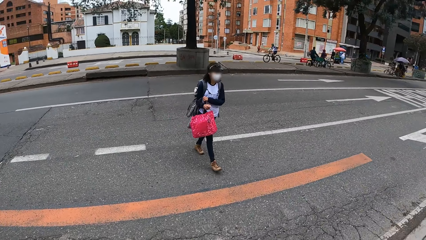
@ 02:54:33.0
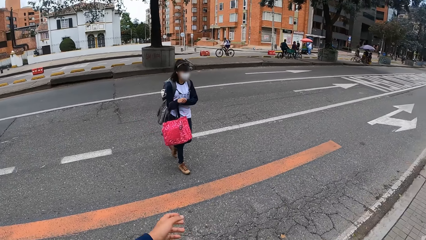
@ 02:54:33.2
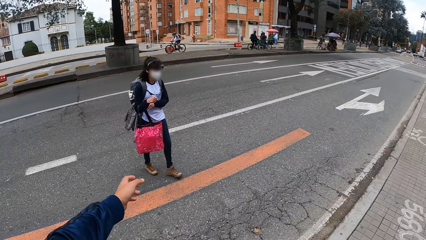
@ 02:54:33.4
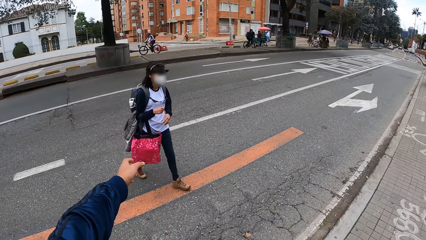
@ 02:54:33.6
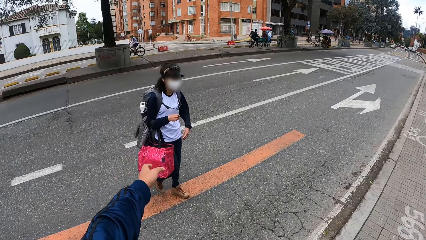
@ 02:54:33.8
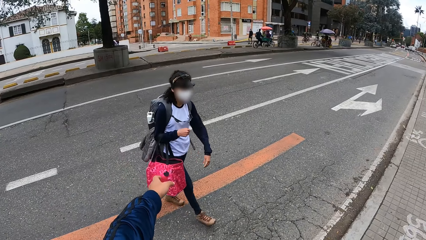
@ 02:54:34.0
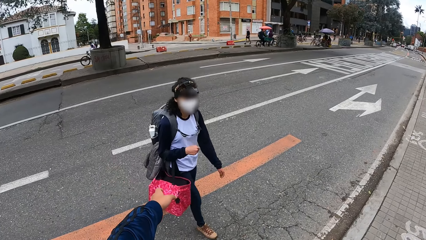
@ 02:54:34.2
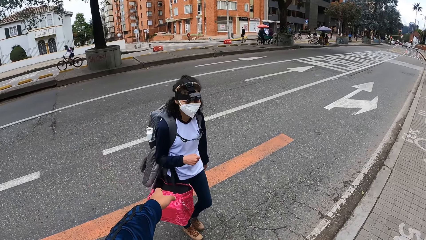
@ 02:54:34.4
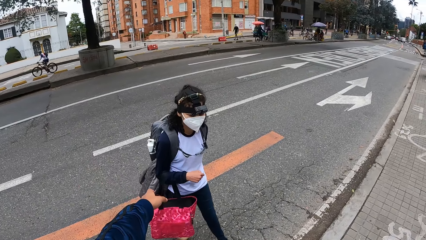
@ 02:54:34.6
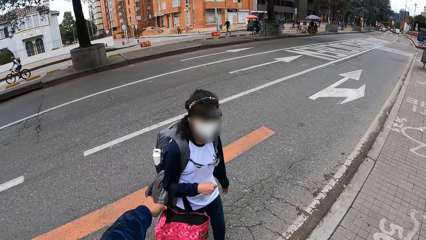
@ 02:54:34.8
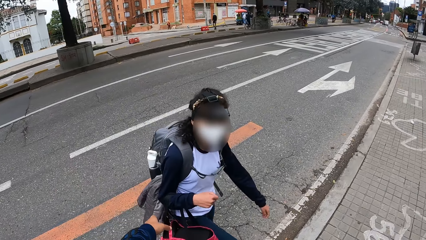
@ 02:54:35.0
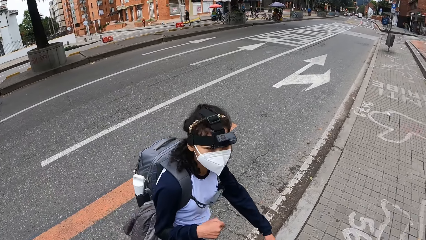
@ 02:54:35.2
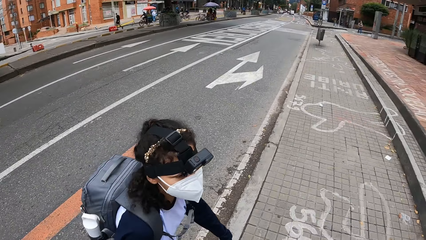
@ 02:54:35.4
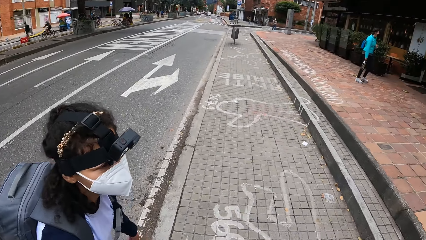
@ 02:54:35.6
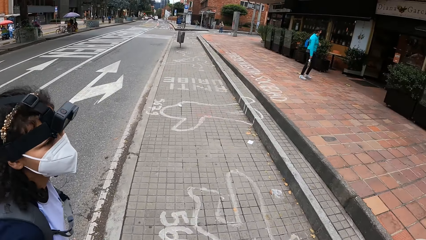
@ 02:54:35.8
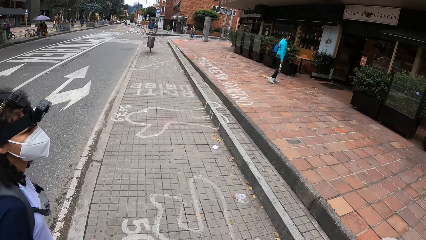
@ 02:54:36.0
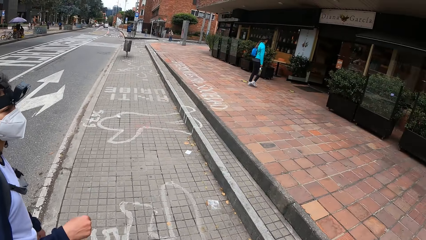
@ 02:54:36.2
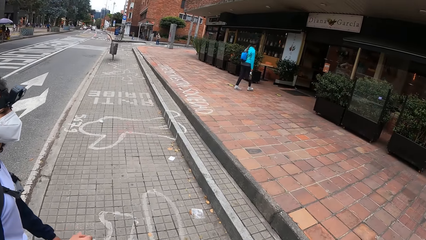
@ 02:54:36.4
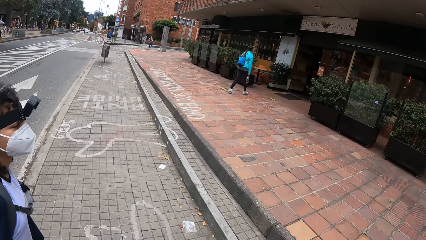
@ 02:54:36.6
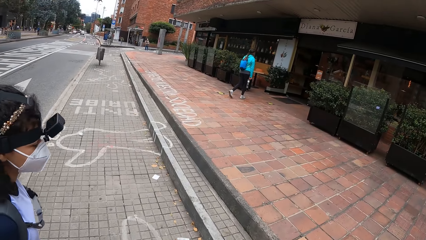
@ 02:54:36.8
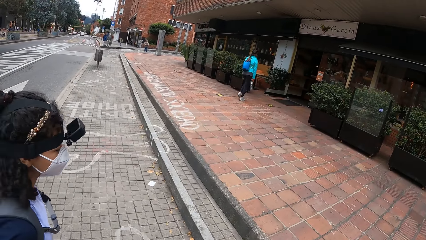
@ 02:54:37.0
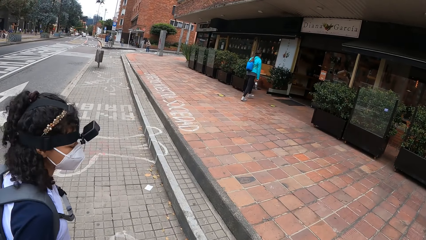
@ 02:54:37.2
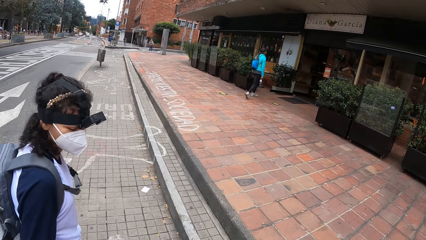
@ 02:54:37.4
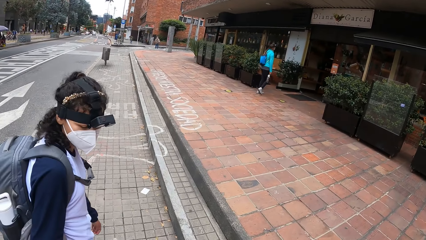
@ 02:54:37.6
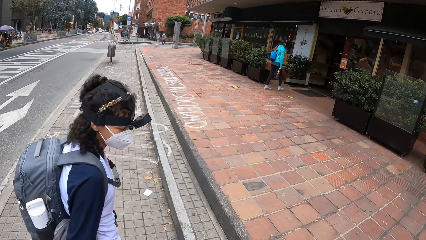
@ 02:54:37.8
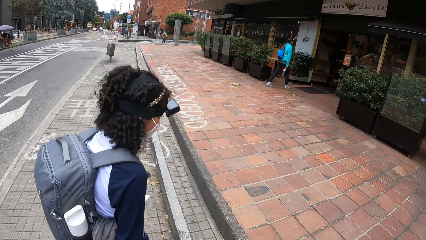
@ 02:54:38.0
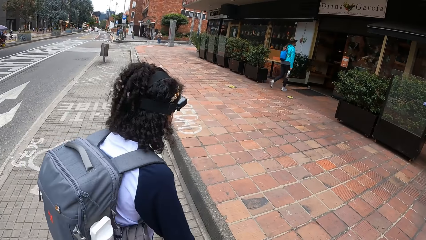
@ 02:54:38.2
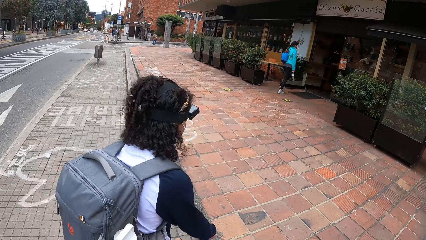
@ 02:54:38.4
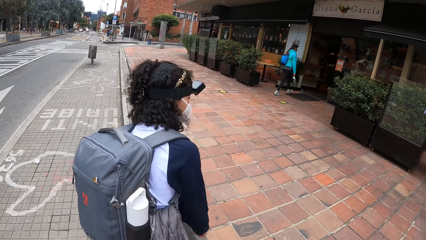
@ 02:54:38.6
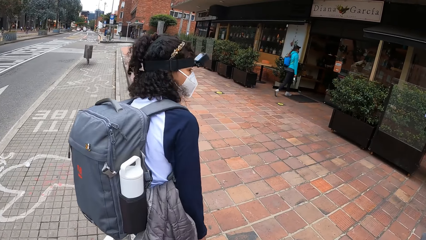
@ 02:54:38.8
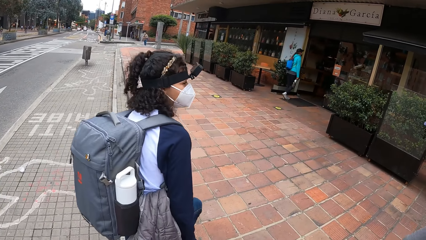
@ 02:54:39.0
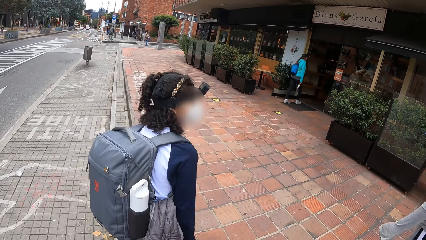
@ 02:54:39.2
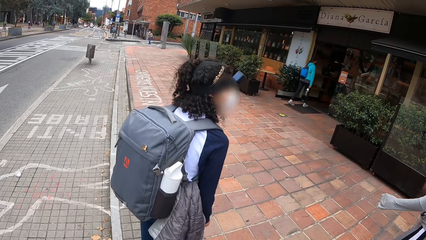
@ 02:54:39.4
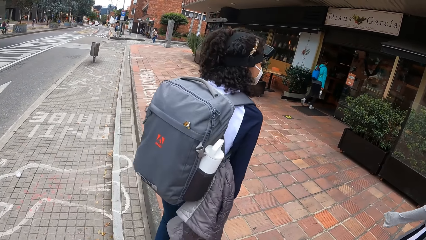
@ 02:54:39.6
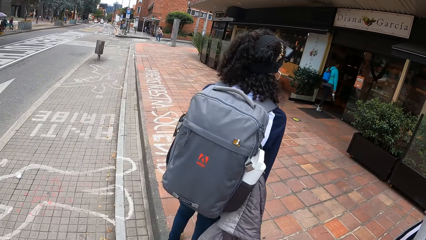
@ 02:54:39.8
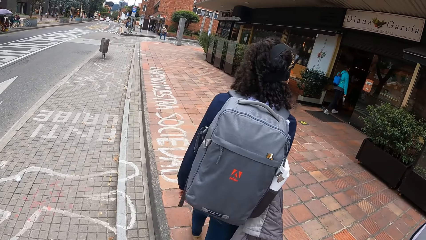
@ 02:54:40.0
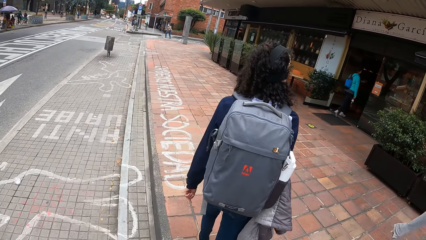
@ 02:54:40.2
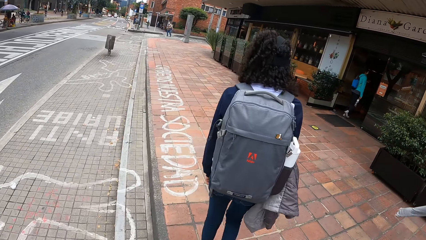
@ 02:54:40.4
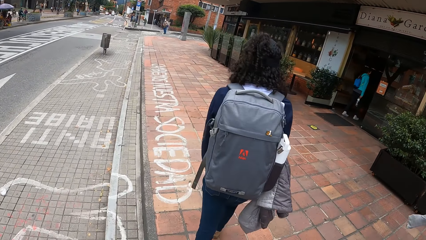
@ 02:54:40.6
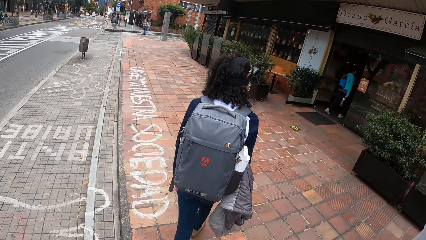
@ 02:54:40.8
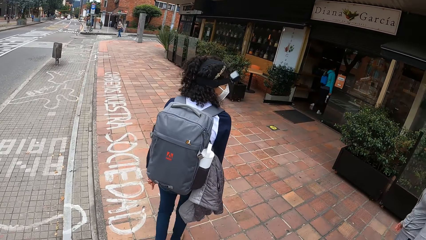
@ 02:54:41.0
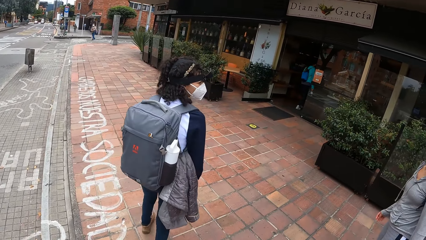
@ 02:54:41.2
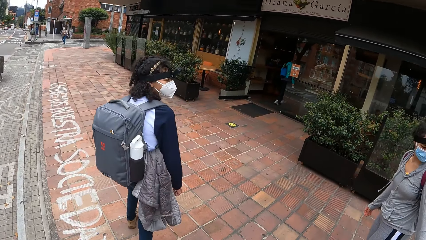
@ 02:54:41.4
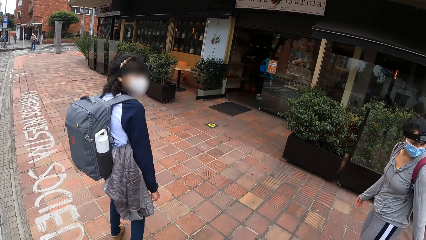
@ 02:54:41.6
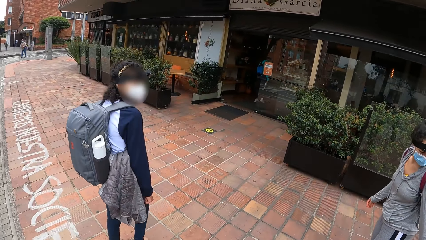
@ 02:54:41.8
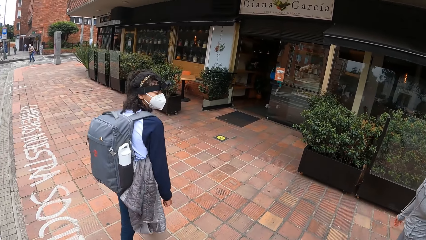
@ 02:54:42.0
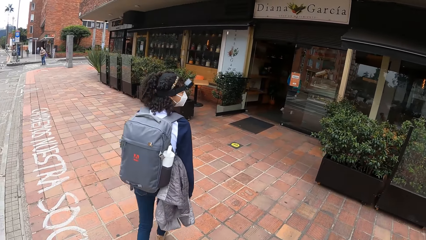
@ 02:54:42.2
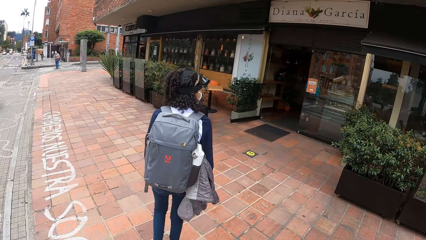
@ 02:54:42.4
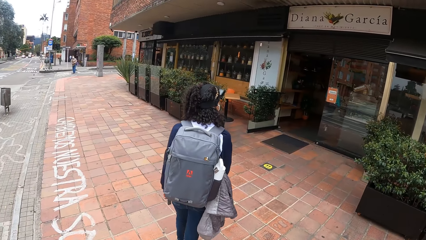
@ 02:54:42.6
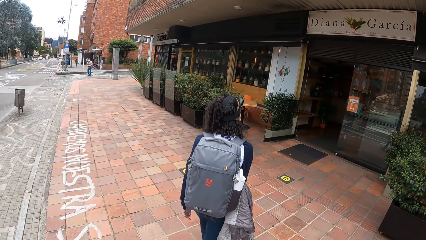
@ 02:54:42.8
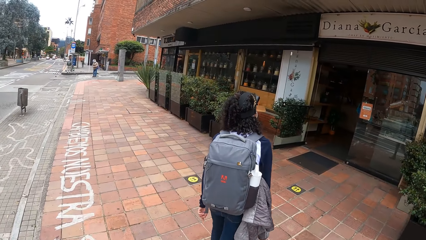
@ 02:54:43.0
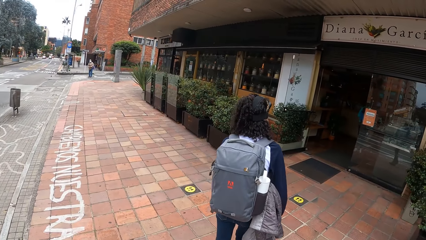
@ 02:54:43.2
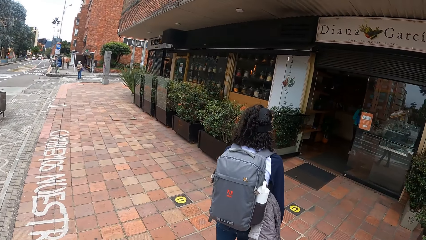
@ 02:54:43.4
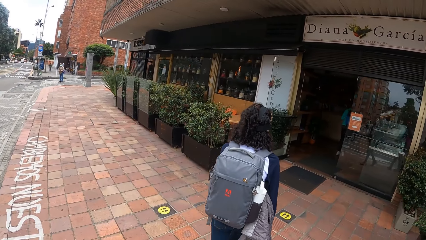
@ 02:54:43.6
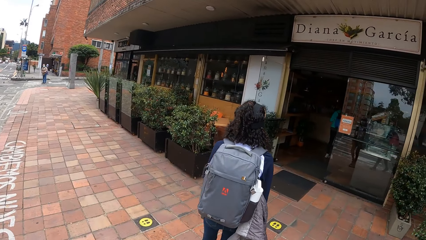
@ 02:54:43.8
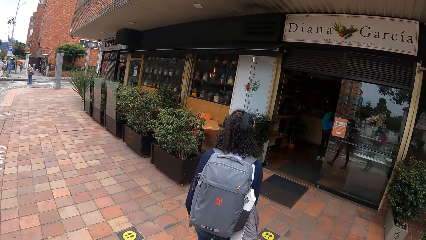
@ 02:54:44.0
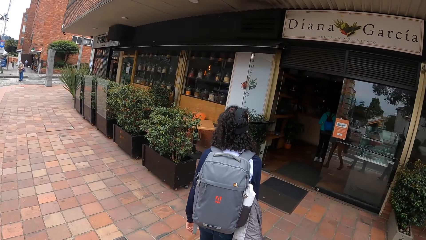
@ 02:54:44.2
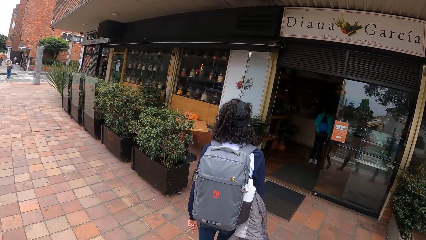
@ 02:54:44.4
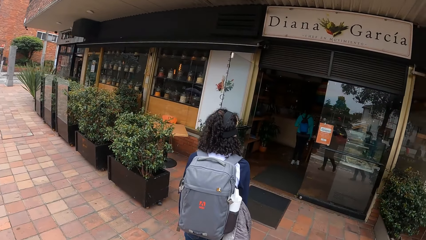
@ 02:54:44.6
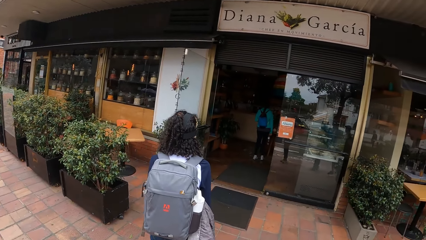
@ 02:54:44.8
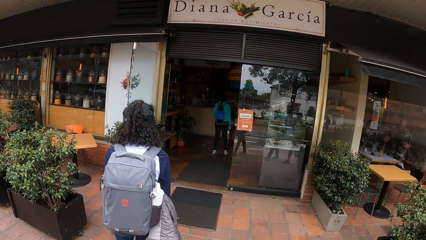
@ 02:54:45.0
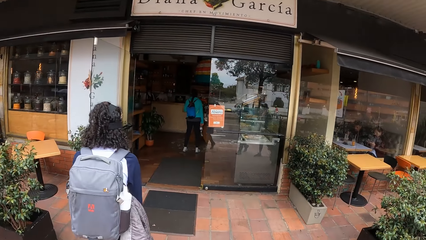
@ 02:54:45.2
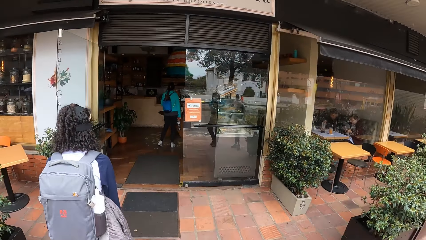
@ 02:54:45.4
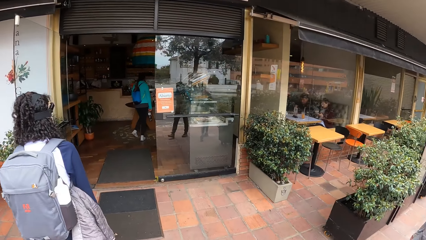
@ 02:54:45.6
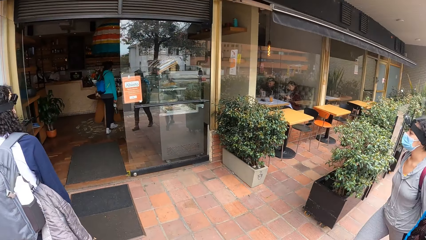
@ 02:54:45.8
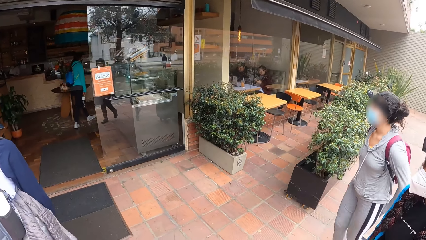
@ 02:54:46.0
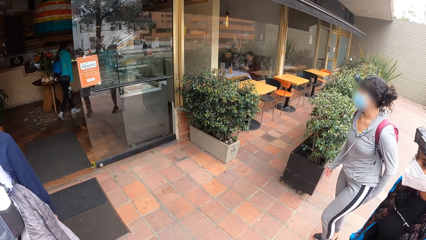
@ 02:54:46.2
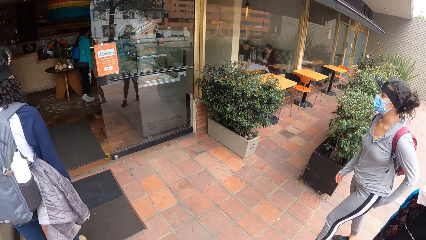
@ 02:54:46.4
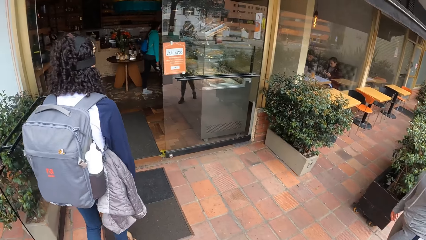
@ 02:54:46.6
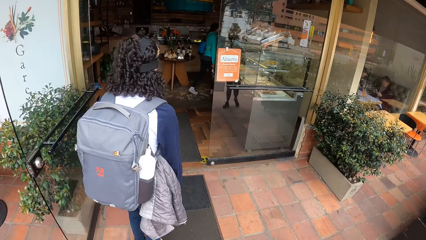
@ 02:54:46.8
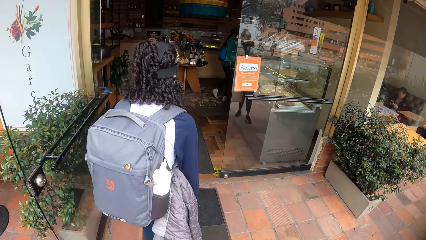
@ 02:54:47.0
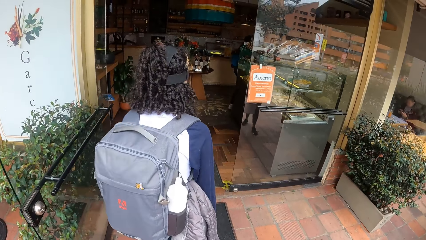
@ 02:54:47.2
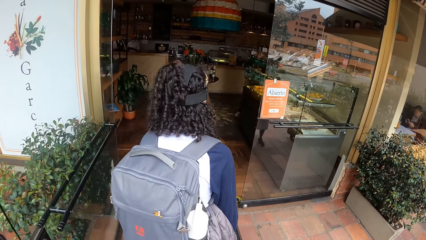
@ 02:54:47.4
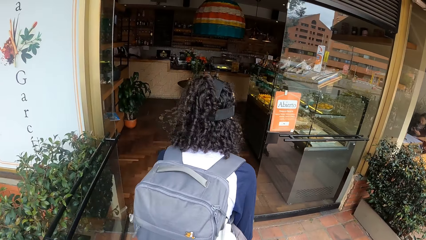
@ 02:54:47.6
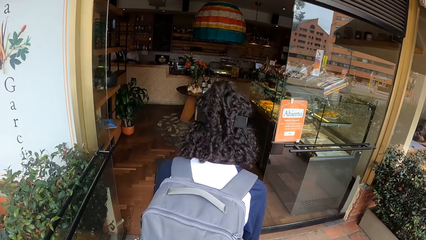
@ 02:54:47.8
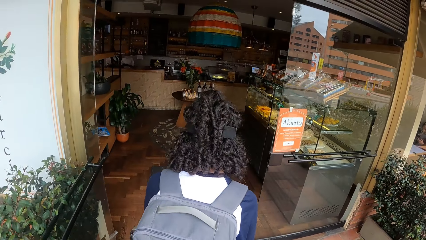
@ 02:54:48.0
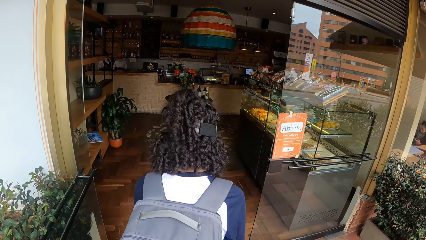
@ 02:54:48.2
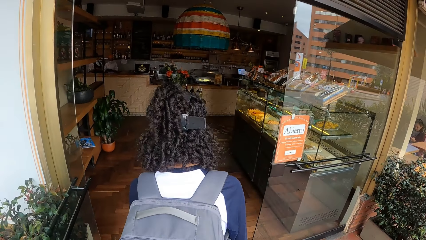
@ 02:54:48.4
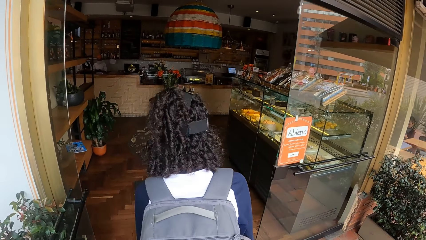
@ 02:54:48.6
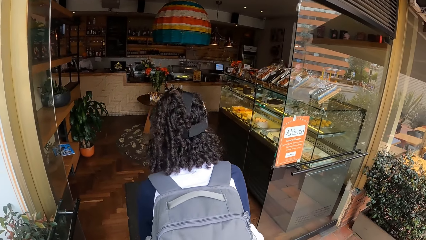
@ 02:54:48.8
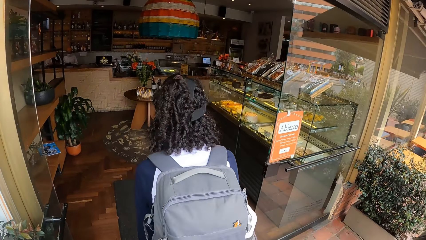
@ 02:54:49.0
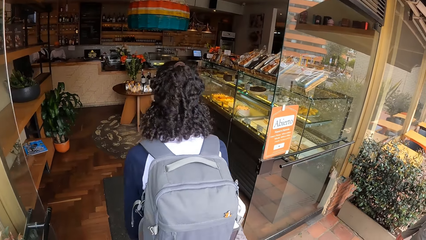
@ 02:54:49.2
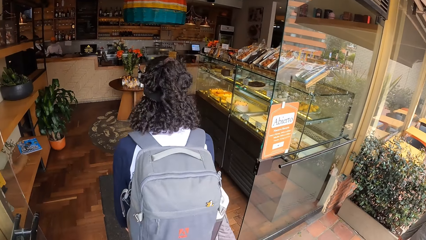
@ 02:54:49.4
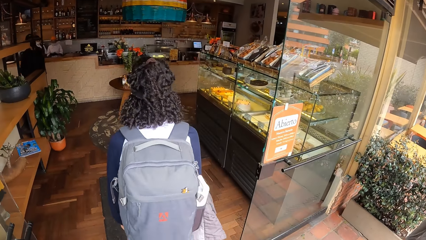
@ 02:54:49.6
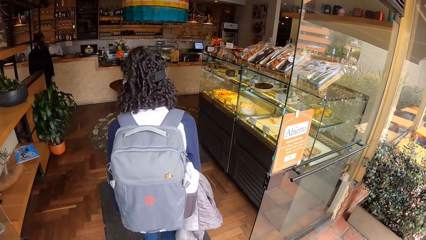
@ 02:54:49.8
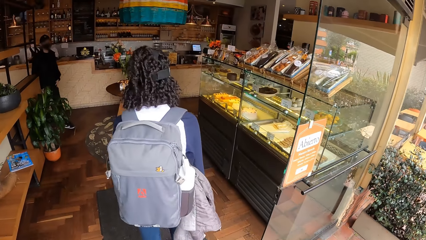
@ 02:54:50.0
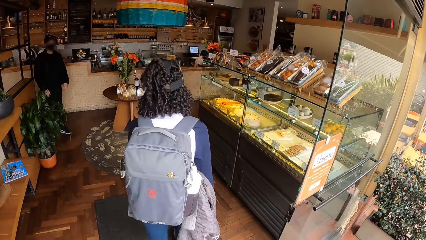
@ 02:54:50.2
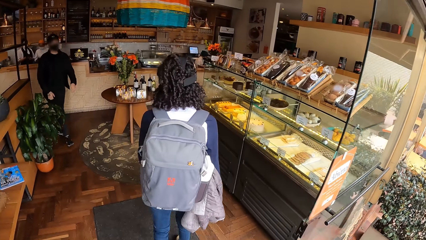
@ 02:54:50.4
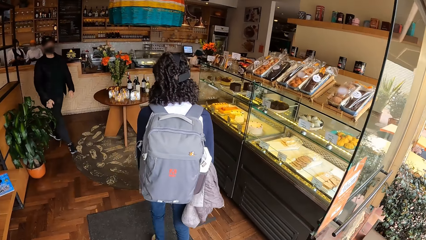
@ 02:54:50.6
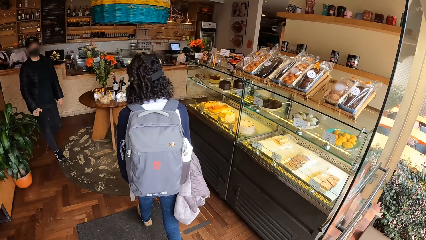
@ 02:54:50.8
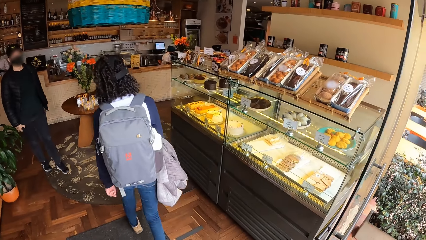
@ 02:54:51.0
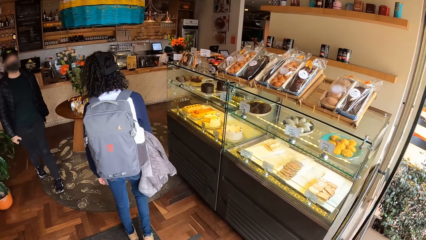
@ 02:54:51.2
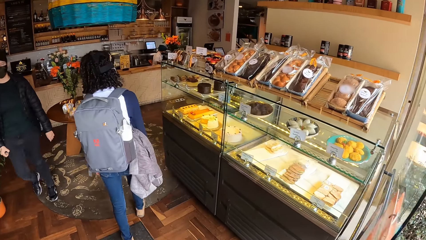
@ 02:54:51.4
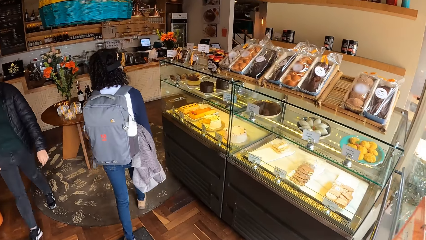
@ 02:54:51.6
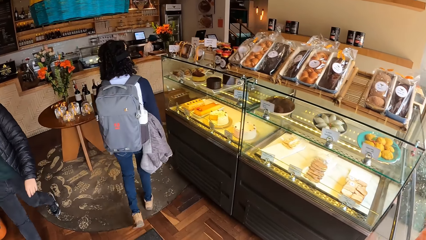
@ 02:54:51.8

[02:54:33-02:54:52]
The camera wearer stretches his hand. The girl walks on the walkway. The camera wearer collects the bag from the girl with her left hand. They walk on the walkway and look at a man. Another girl walks on the walkway. The first girl enters a restaurant. The camera wearer enters the restaurant.
